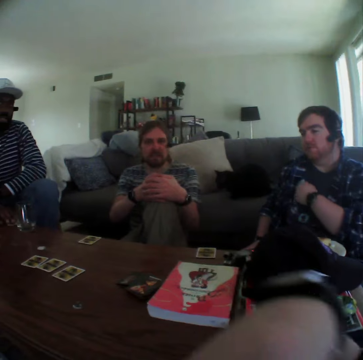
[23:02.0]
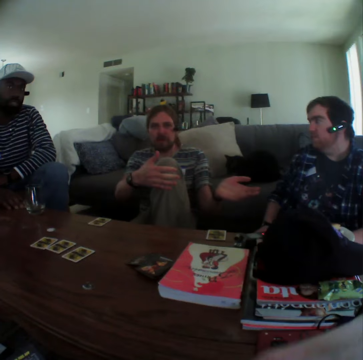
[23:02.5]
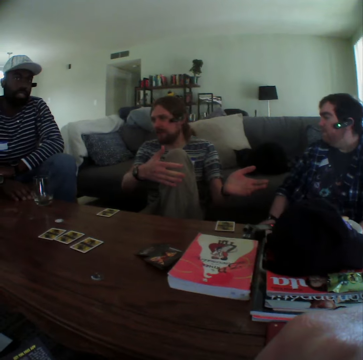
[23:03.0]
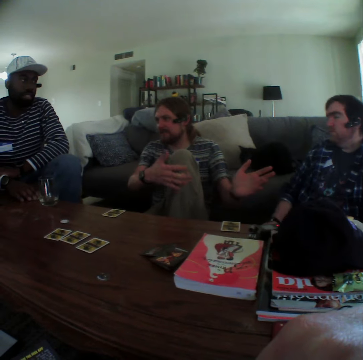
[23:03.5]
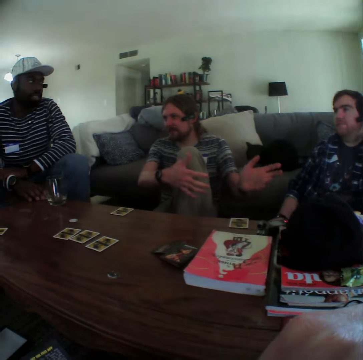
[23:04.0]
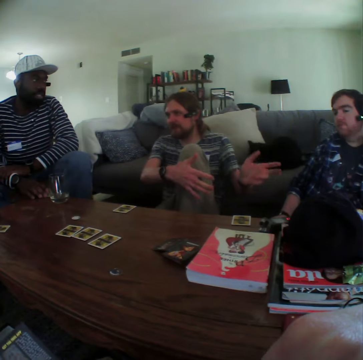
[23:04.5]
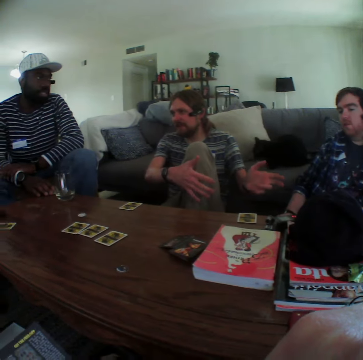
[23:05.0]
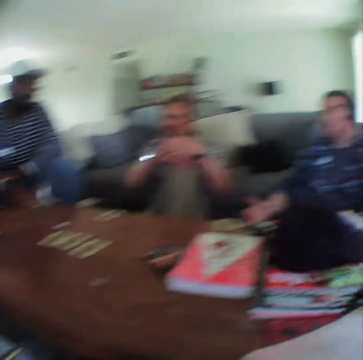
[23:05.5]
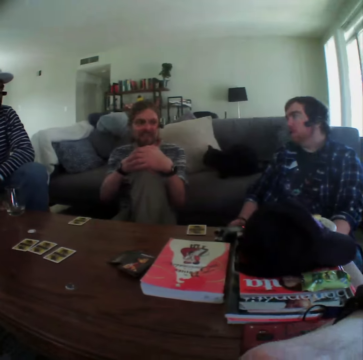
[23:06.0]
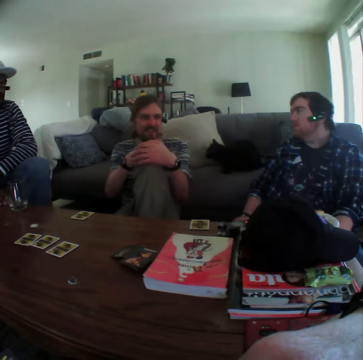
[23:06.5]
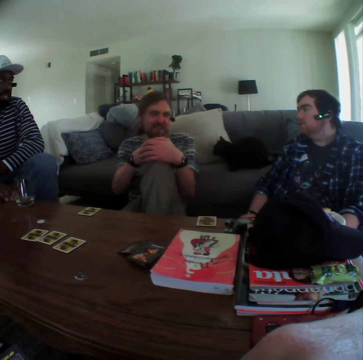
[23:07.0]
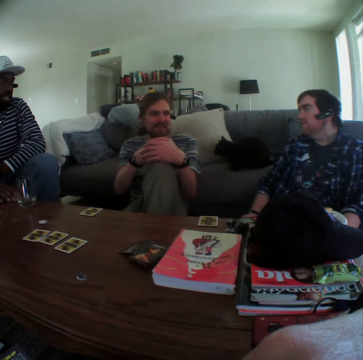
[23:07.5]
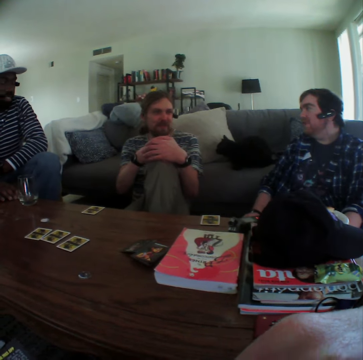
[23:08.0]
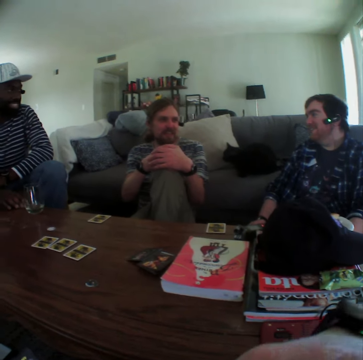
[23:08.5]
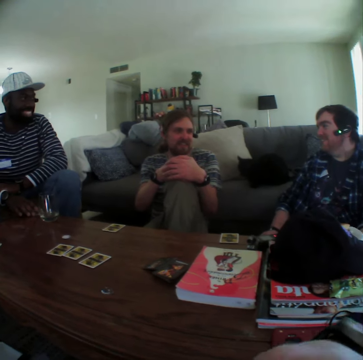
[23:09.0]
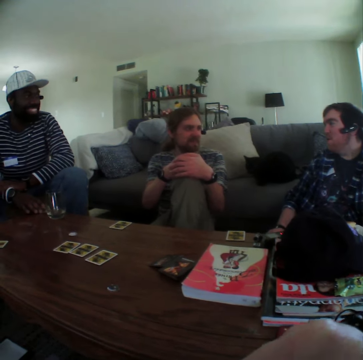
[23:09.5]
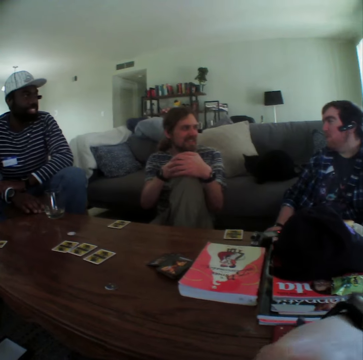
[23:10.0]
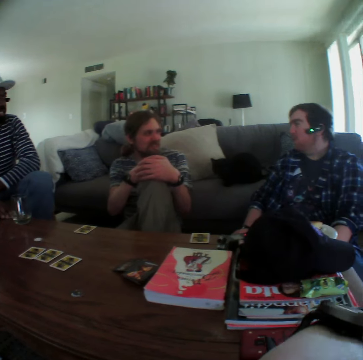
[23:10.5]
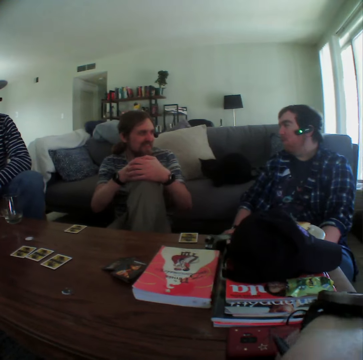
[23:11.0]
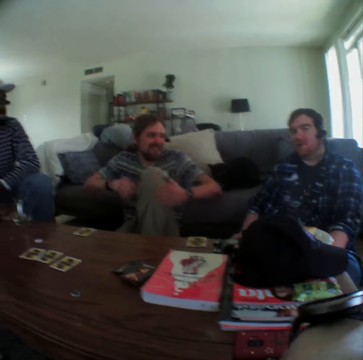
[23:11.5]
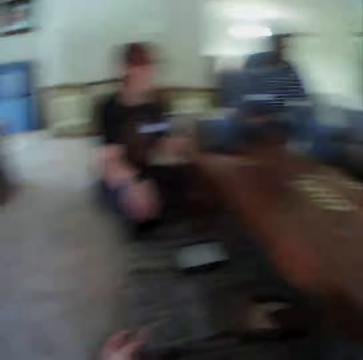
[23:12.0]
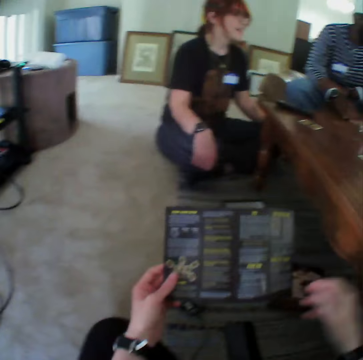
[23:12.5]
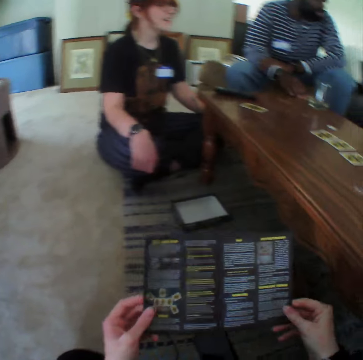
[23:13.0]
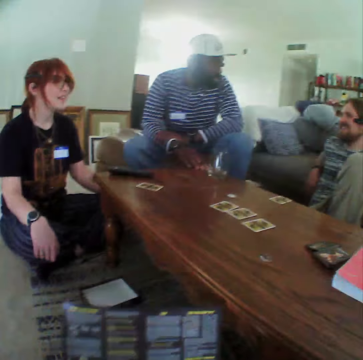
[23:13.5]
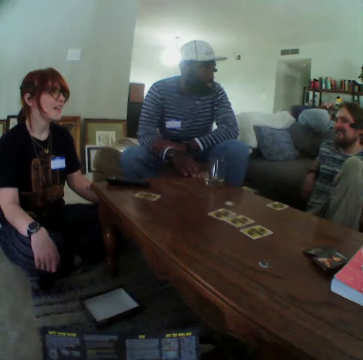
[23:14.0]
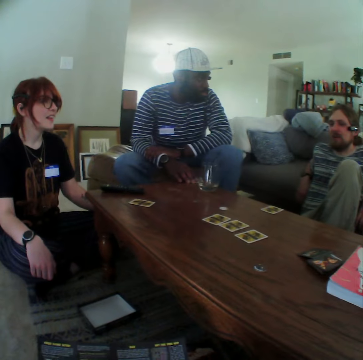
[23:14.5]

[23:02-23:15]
A person moves both hands. The person moves the hand on the knee. The camera wearer moves the hand on the mouth. The person moves the hand on the seat. The camera wearer touches the paper. They read the pamphlet.

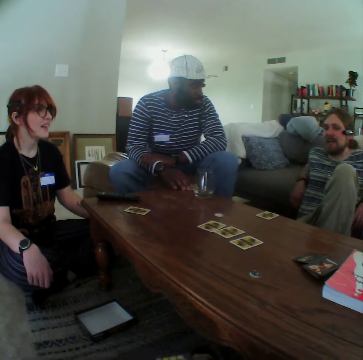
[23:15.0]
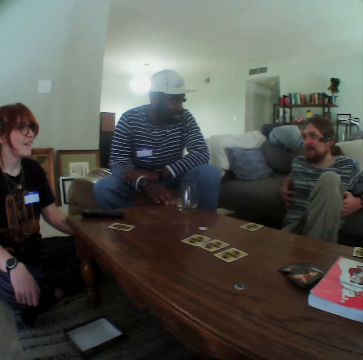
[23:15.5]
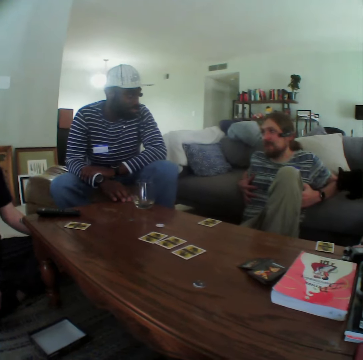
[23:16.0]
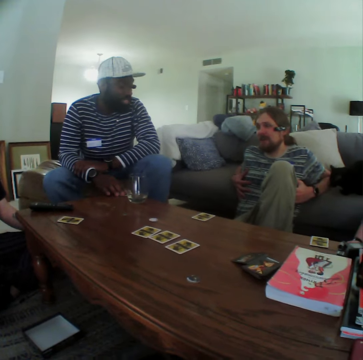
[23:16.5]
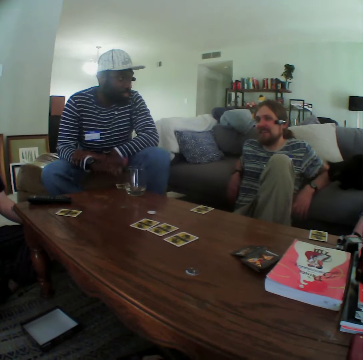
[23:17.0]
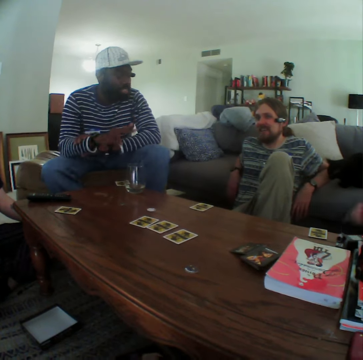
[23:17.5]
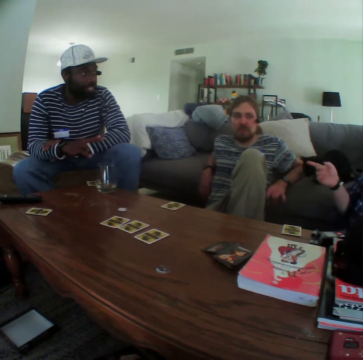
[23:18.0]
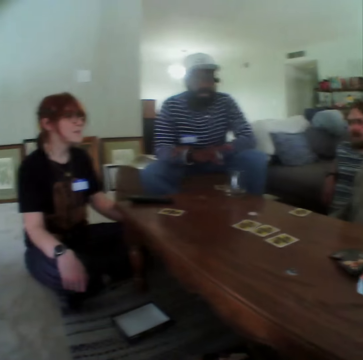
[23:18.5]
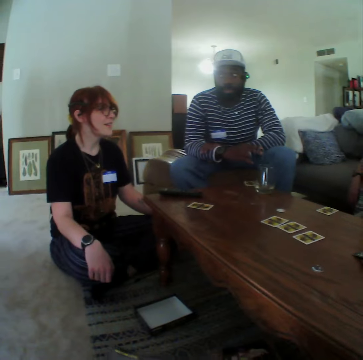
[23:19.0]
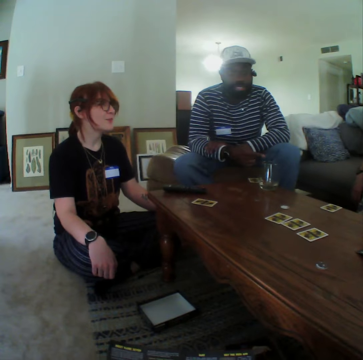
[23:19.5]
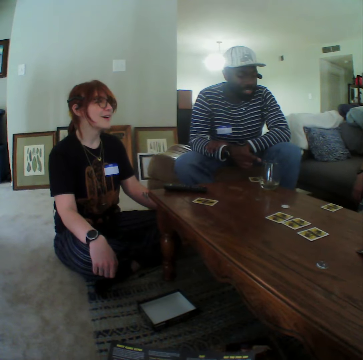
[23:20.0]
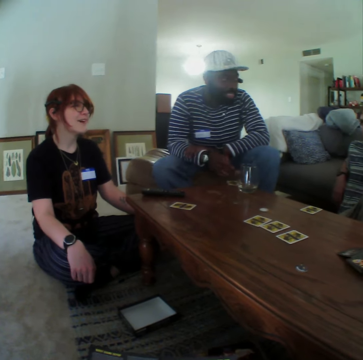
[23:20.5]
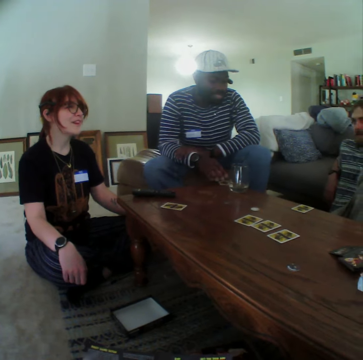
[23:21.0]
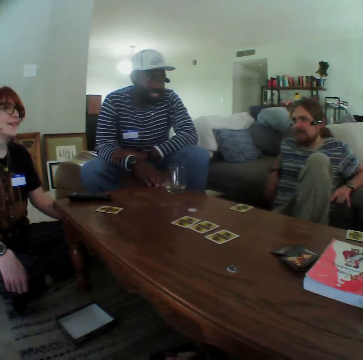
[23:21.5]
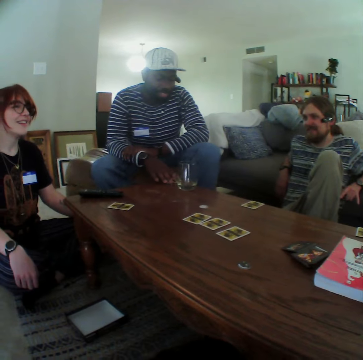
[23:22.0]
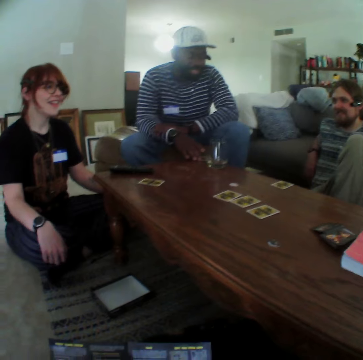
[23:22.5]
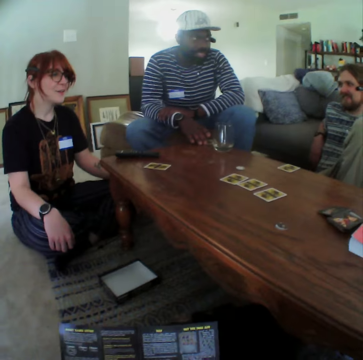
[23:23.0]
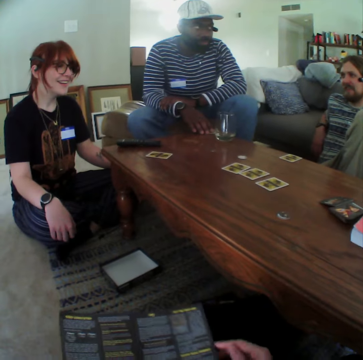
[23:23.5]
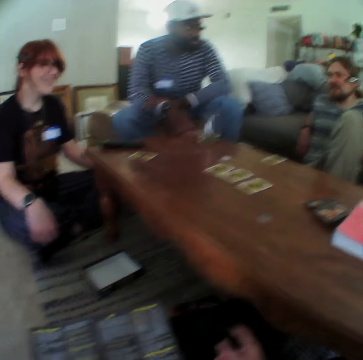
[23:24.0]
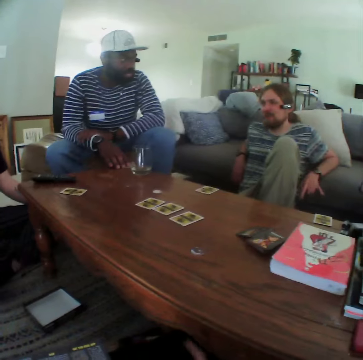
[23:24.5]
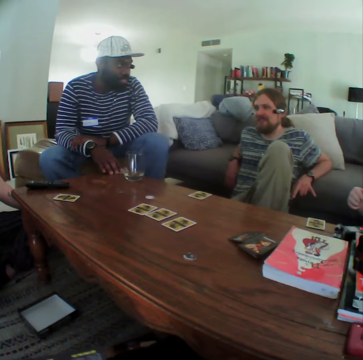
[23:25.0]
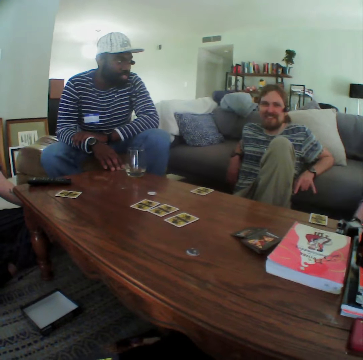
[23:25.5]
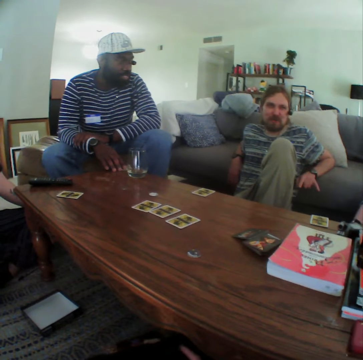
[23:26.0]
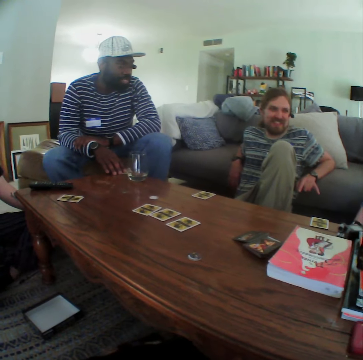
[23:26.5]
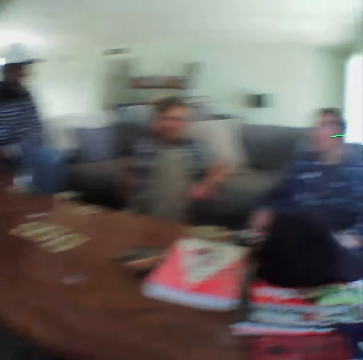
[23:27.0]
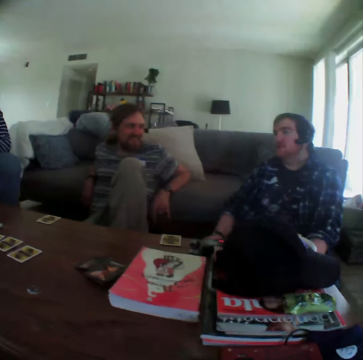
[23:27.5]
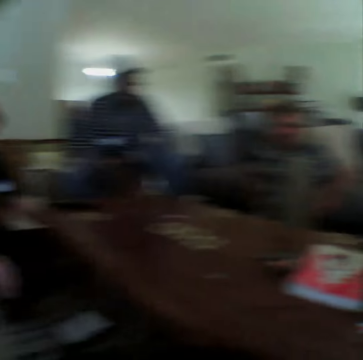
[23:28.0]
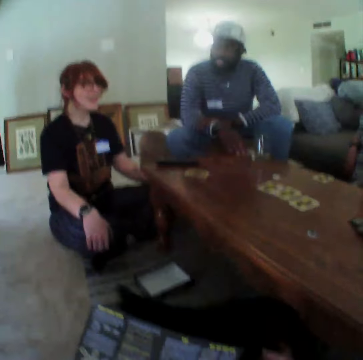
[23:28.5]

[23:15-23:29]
A person touches the chest. Another person moves the hand. A third person points at the table. The camera wearer moves the hand under the table. The first person moves the hand to the seat. The third person moves the hand down.

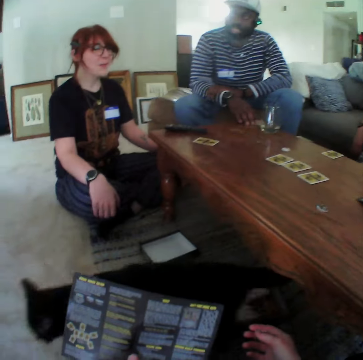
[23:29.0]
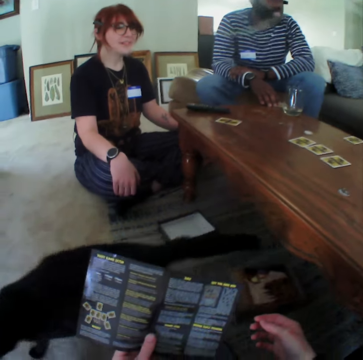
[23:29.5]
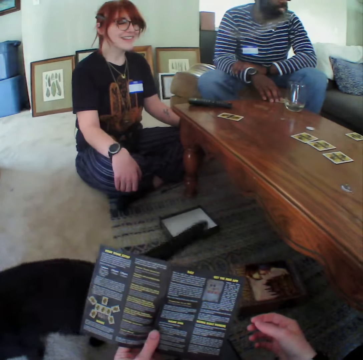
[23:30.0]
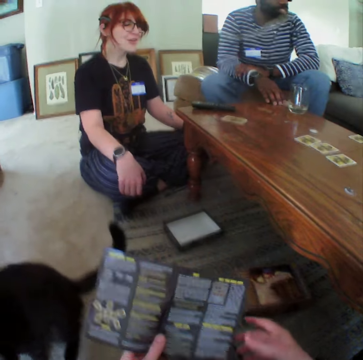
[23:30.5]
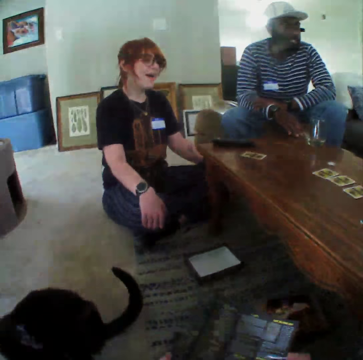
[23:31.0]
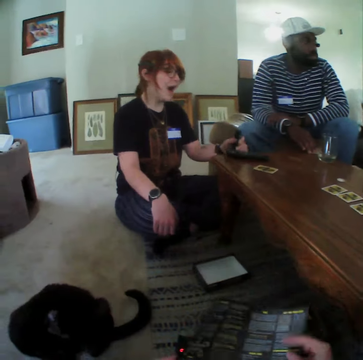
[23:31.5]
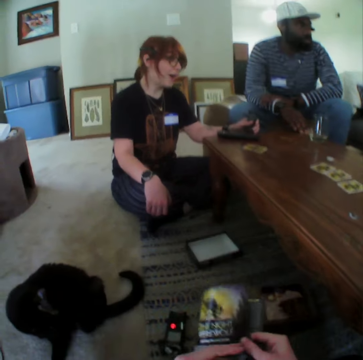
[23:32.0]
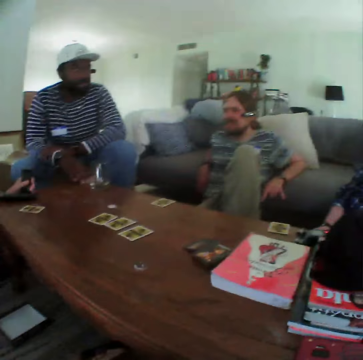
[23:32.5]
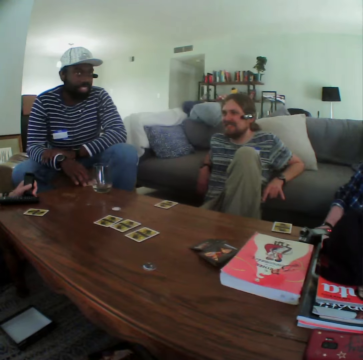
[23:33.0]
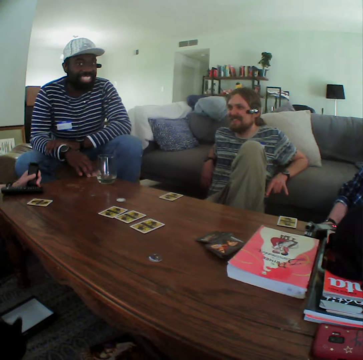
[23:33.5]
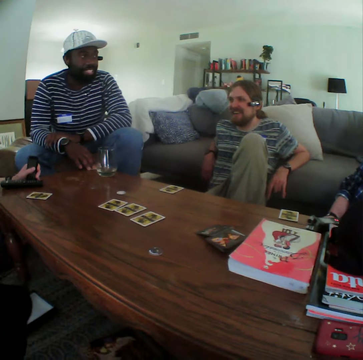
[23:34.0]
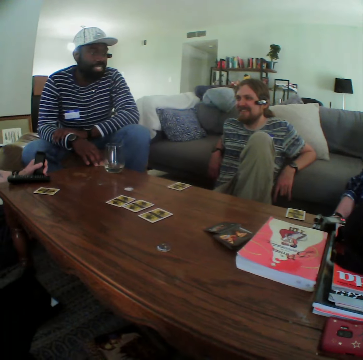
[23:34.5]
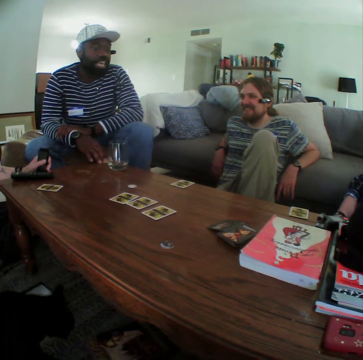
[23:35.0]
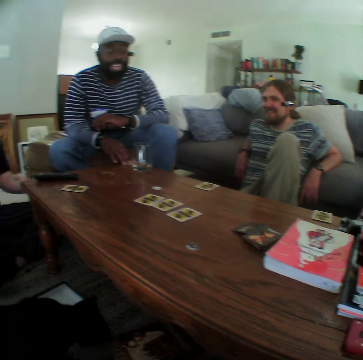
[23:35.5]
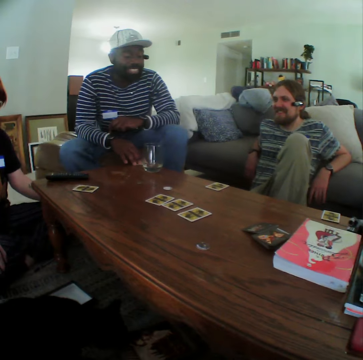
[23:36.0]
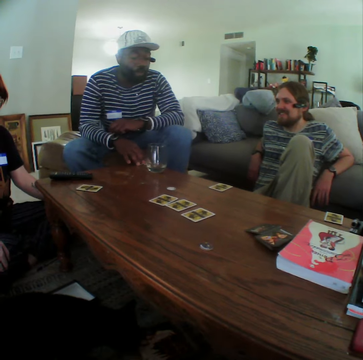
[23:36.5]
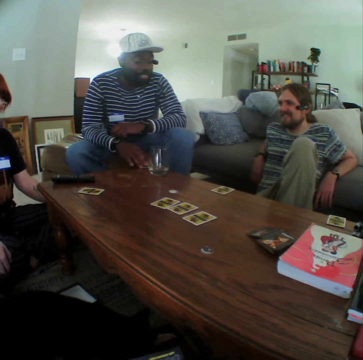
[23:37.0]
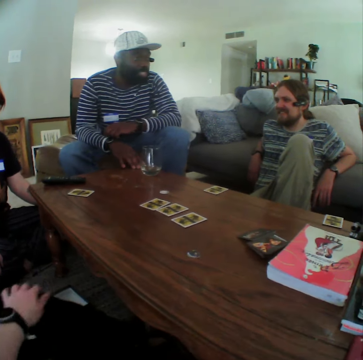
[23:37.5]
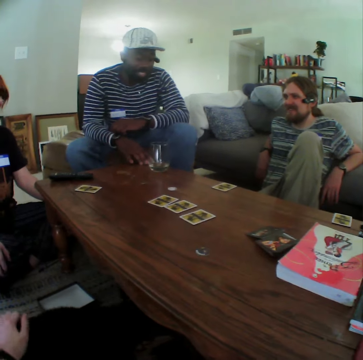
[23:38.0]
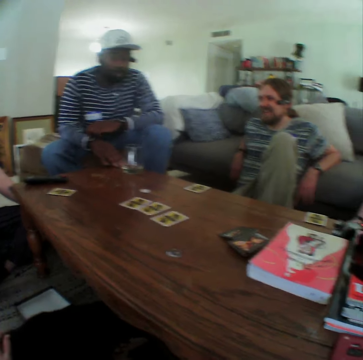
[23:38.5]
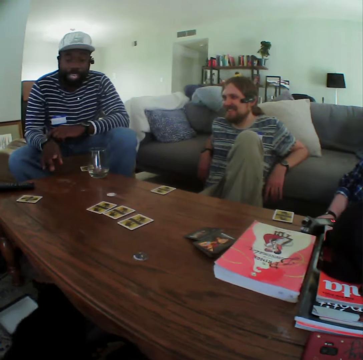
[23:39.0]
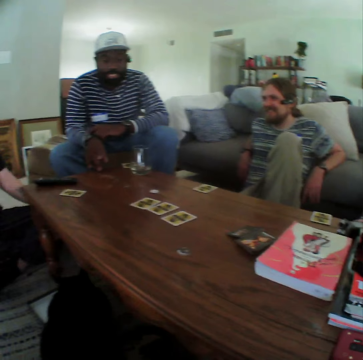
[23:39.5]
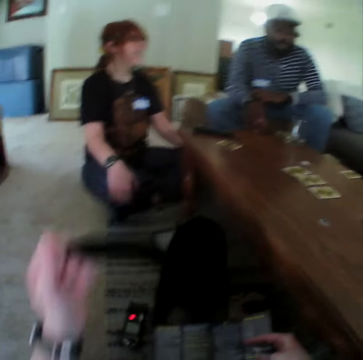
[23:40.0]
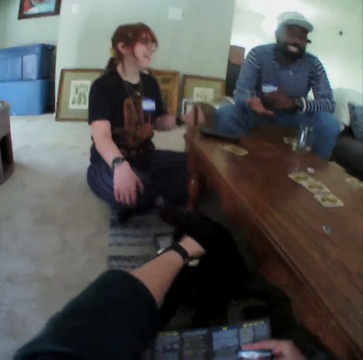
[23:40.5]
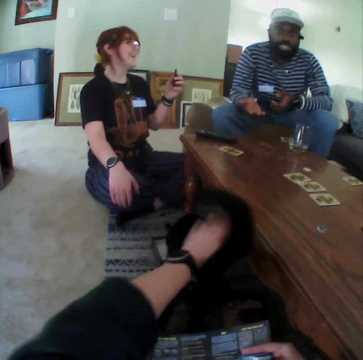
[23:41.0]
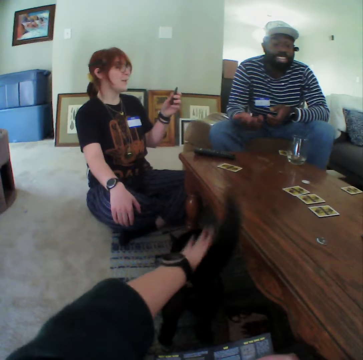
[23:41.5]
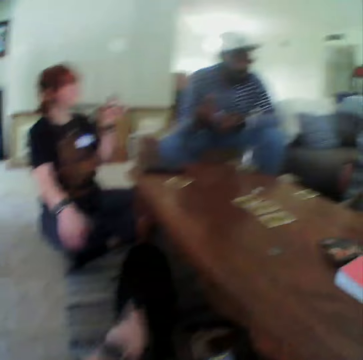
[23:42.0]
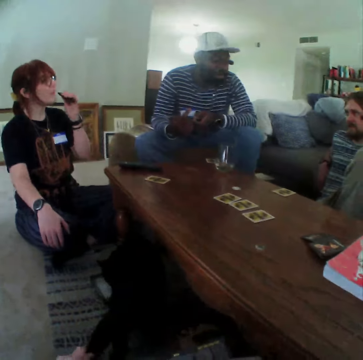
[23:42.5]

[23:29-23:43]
The camera wearer holds the paper and closes the paper. A person moves the hand from the table. Another person moves the hand on the trouser. The camera wearer touches the dog. A third person moves the hand on the table. The camera wearer pats on the cat's back. The first person moves the tobacco to the mouth.
